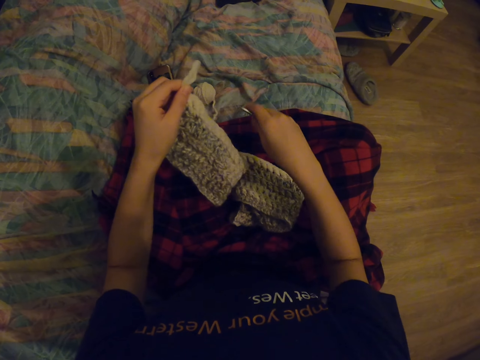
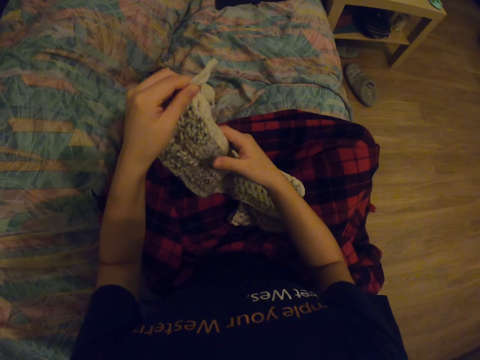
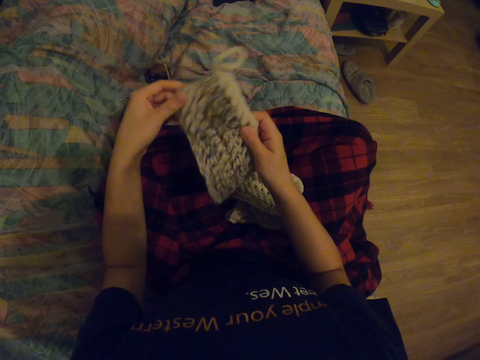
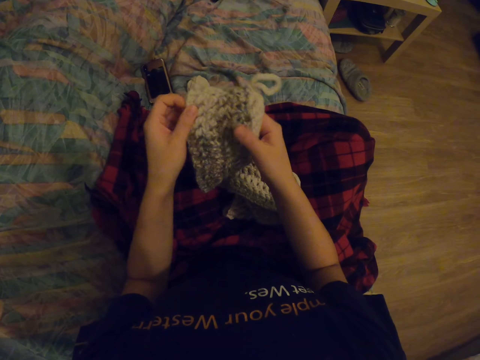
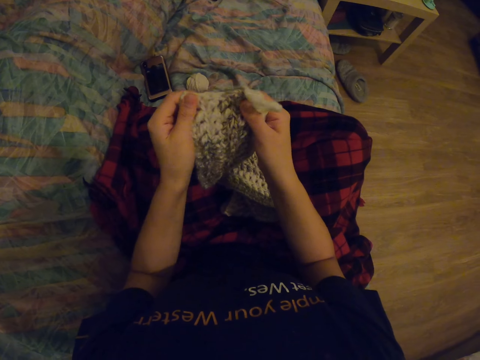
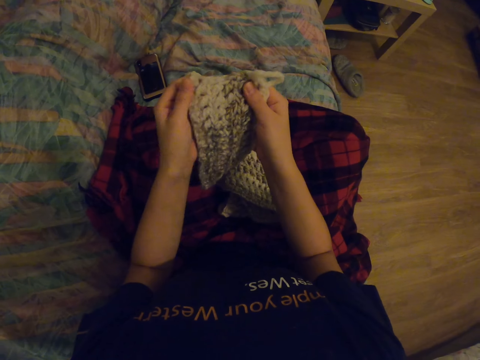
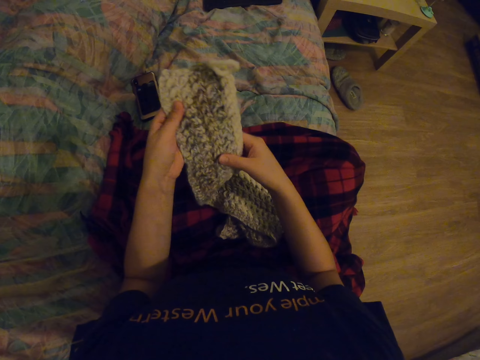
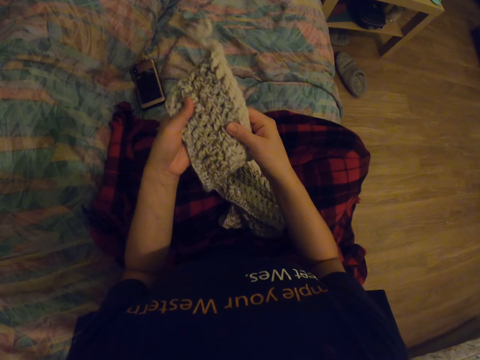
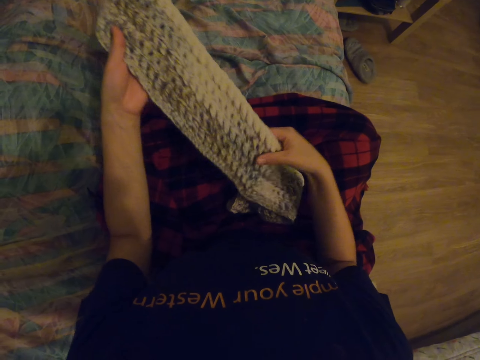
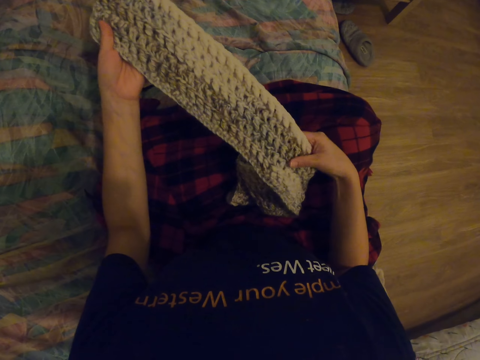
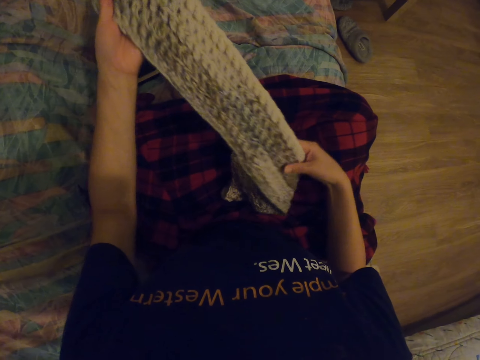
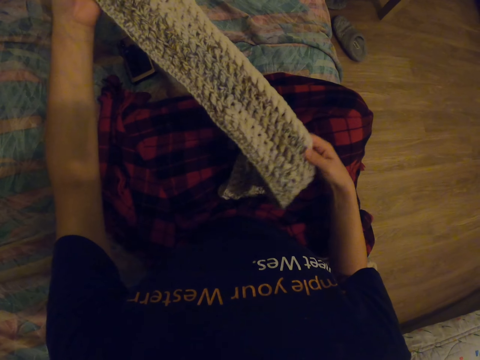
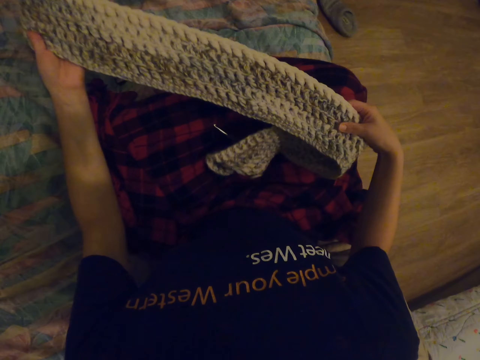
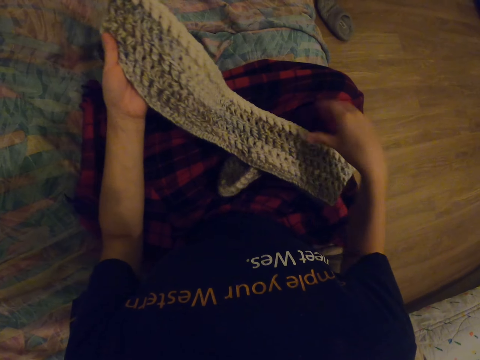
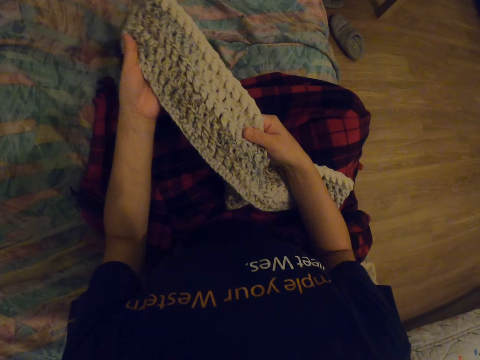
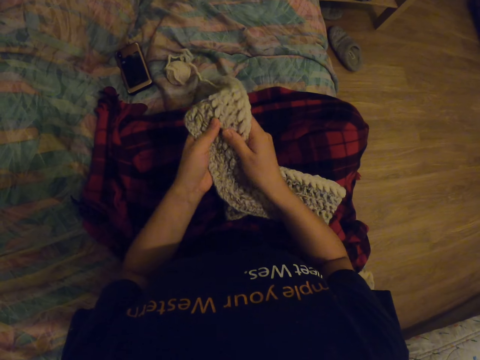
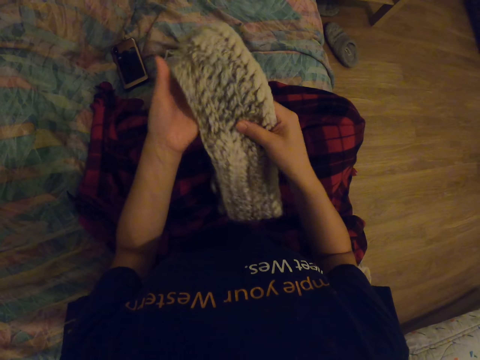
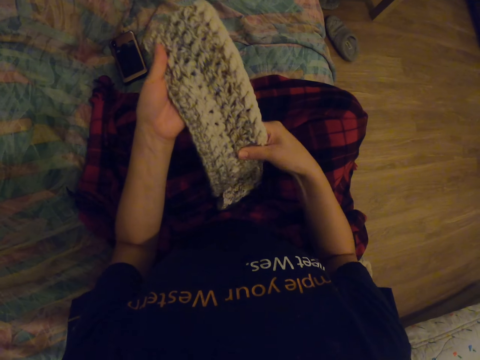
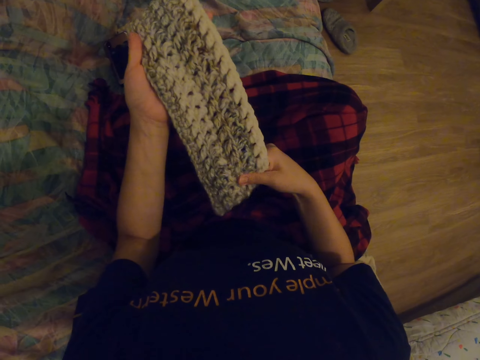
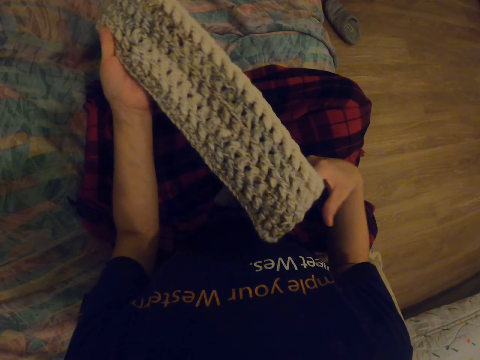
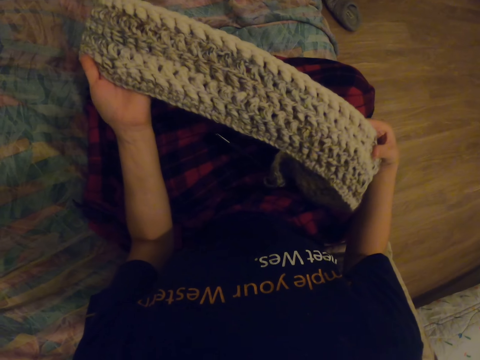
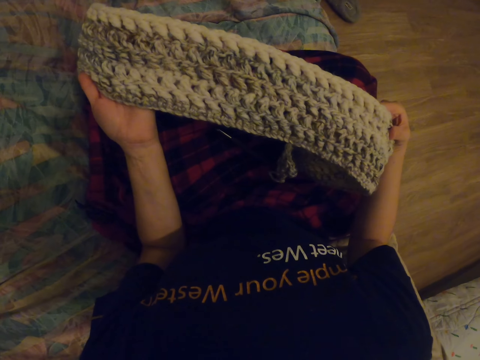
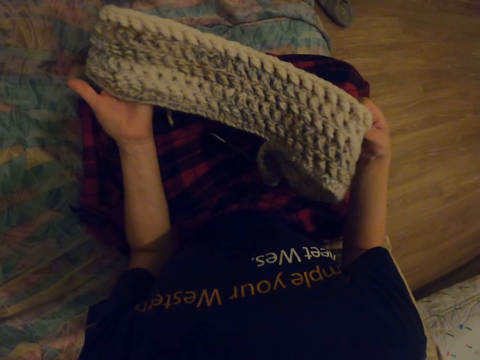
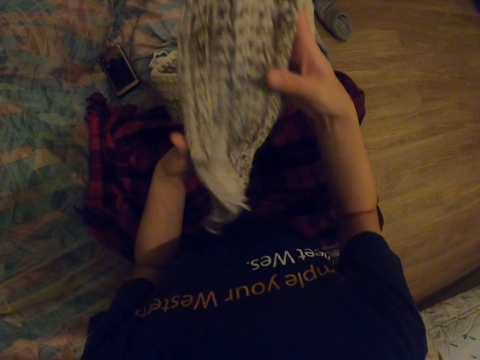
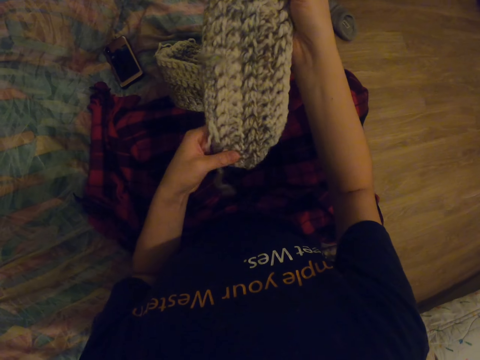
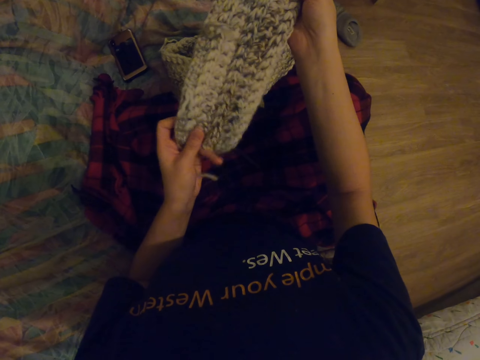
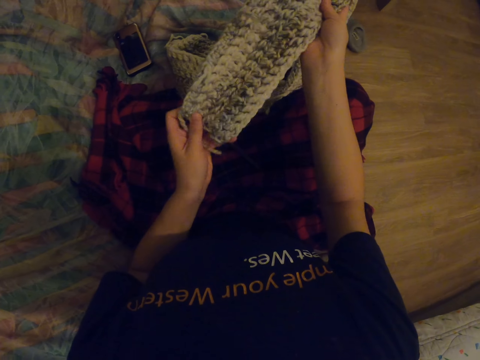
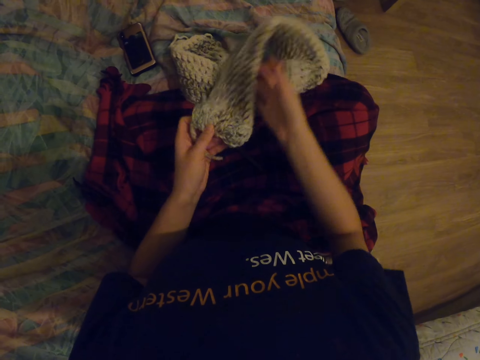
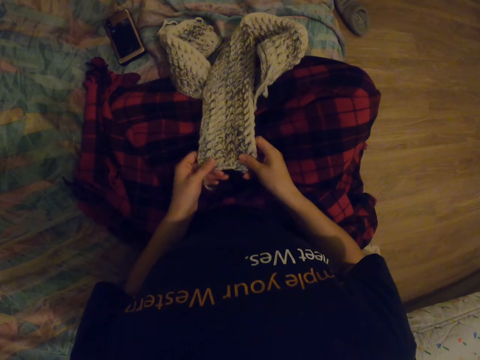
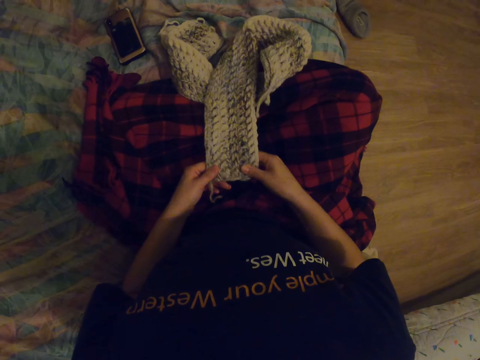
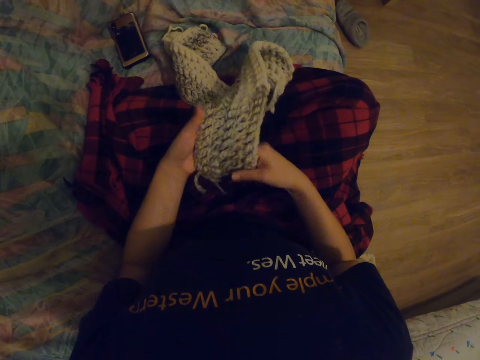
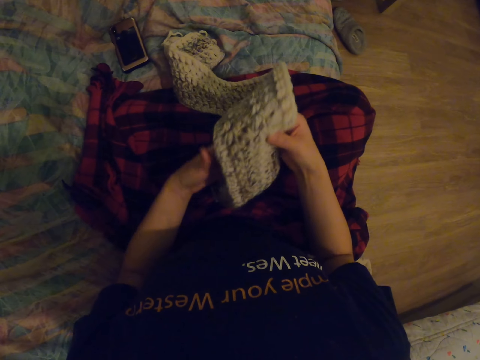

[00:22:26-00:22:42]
The camera wearer removes the knitting needle from the garment. They stretch the hem of the scarf. They straighten the knit garment. They stretch the scarf. They look at the garment.

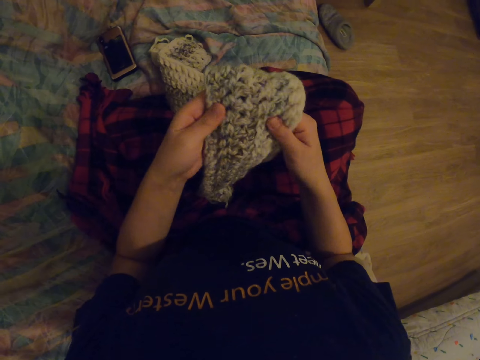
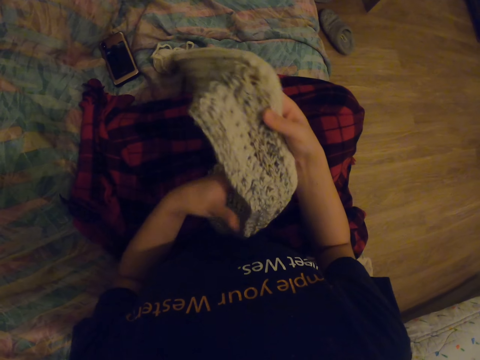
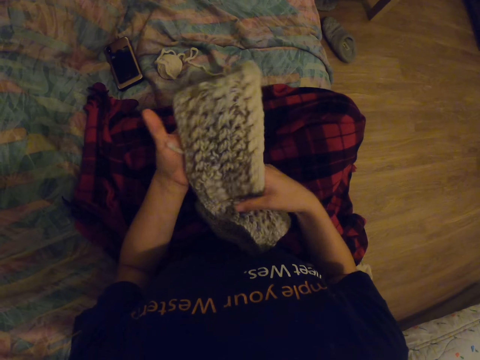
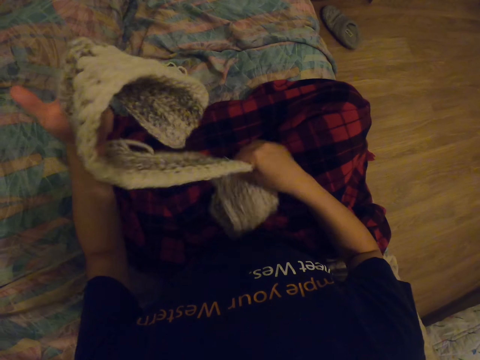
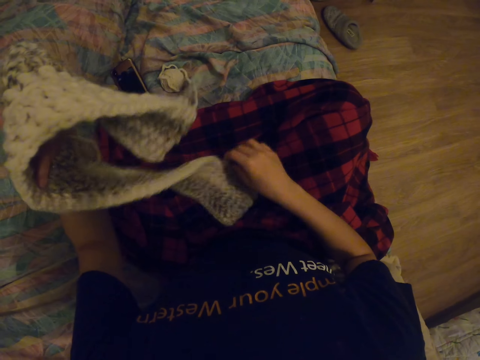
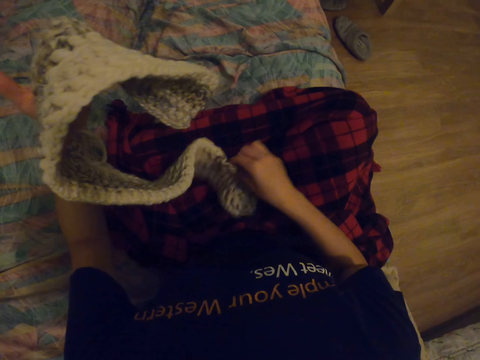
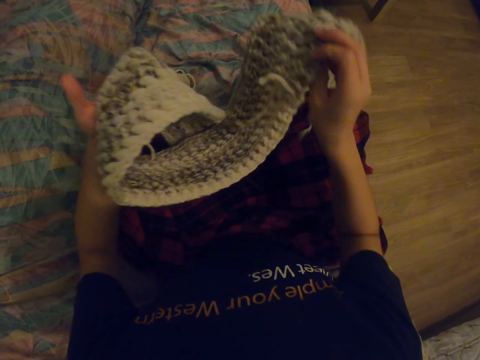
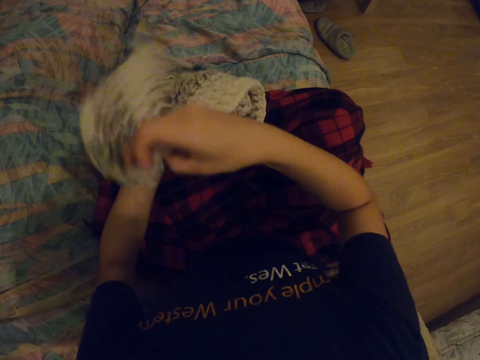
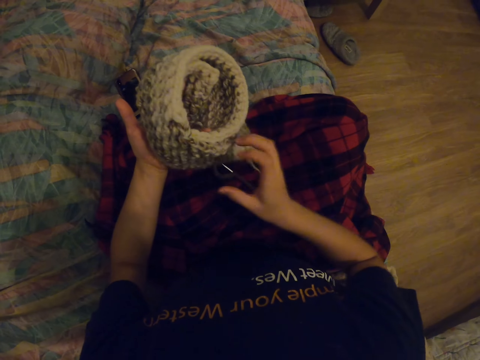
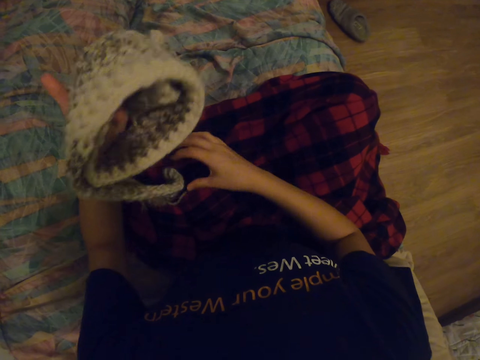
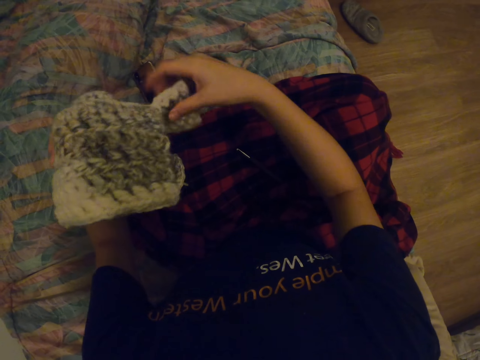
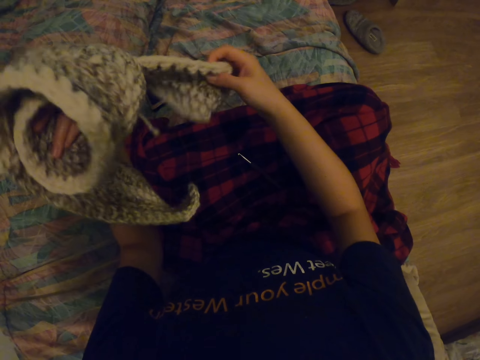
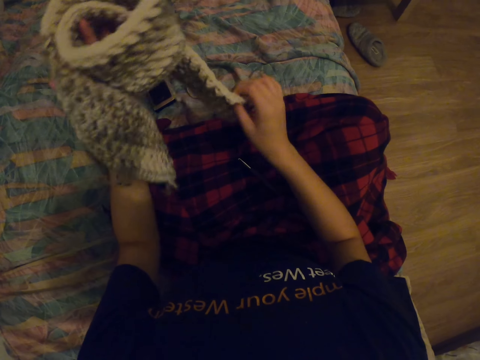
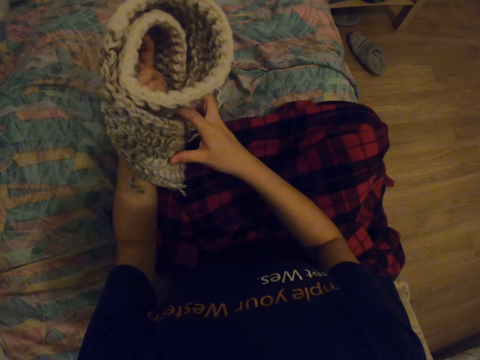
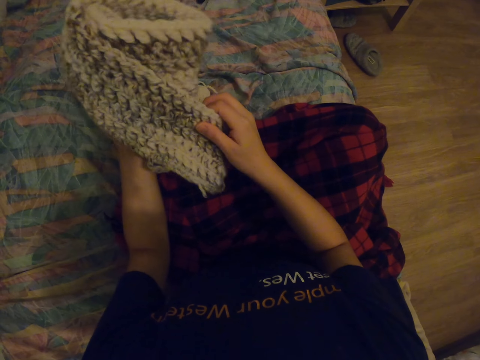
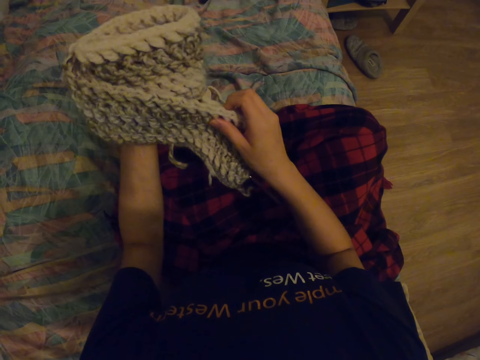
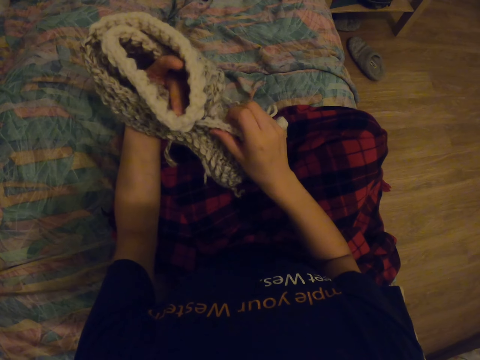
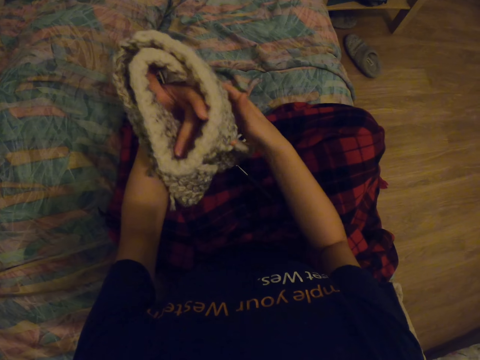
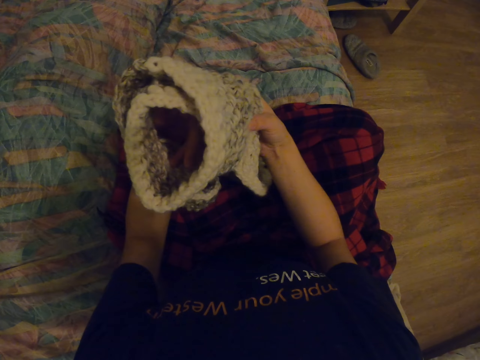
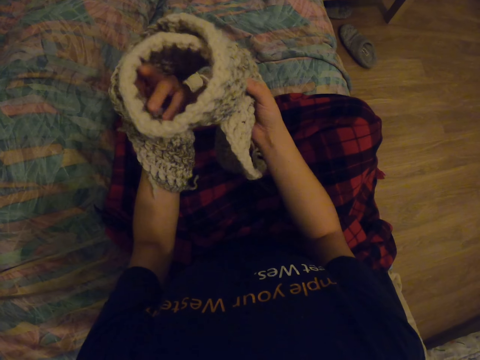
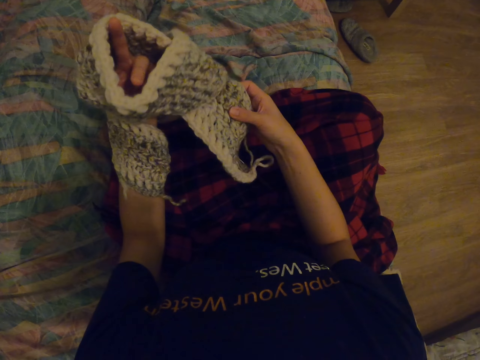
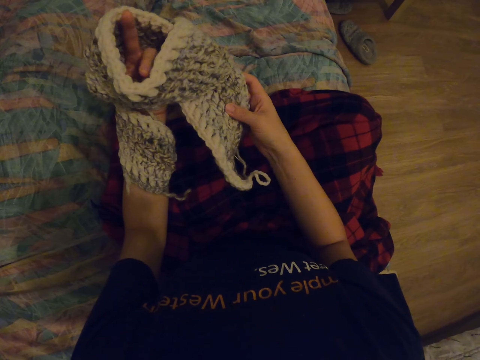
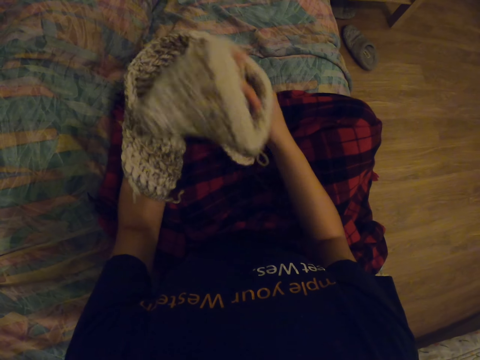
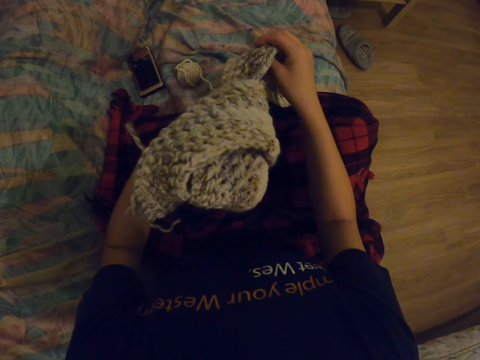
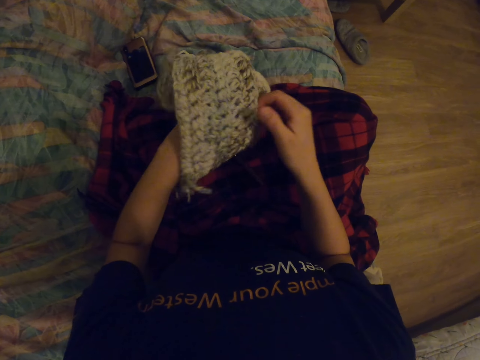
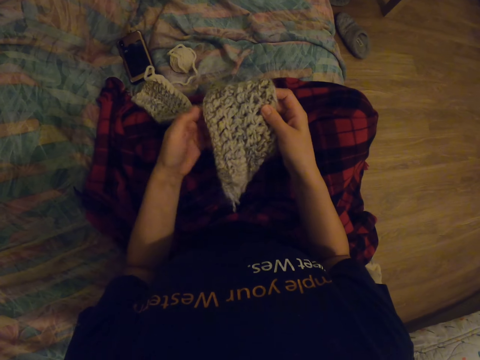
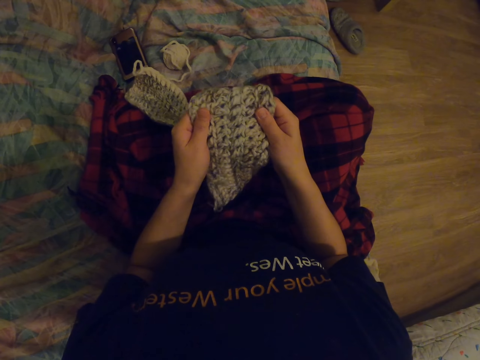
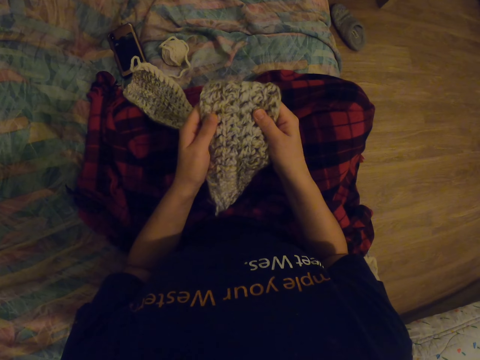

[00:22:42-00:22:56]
The camera wearer folds a crochet round.
